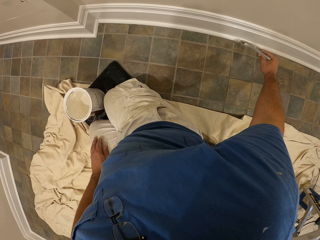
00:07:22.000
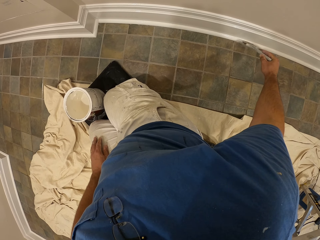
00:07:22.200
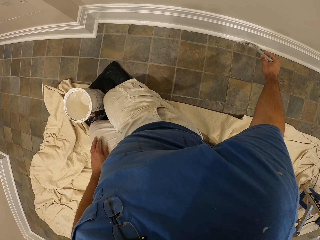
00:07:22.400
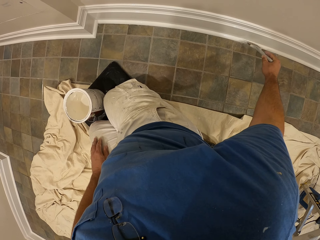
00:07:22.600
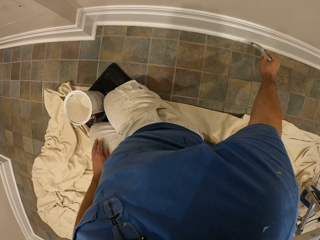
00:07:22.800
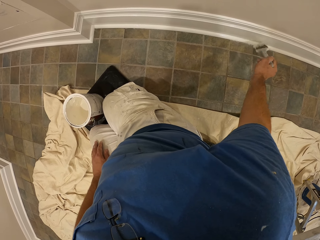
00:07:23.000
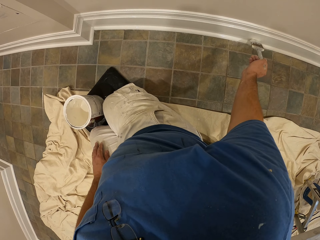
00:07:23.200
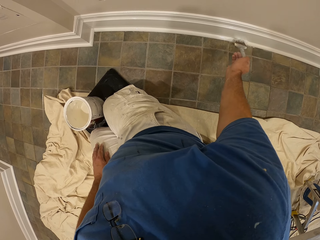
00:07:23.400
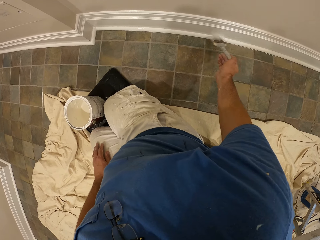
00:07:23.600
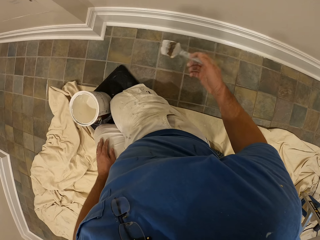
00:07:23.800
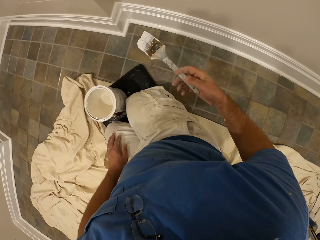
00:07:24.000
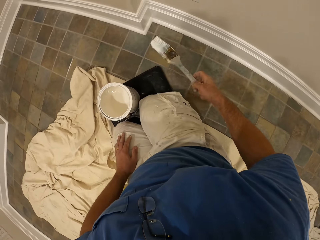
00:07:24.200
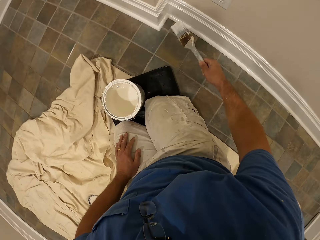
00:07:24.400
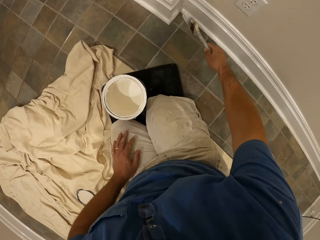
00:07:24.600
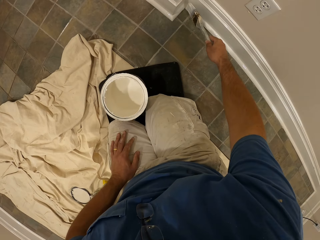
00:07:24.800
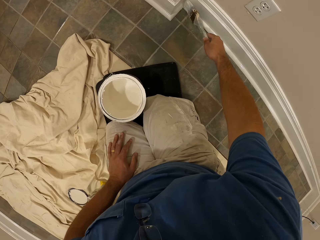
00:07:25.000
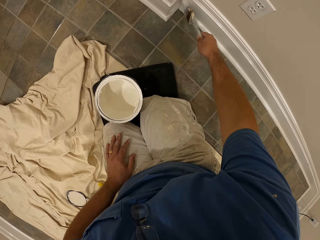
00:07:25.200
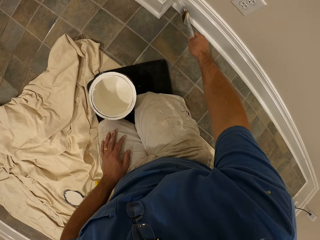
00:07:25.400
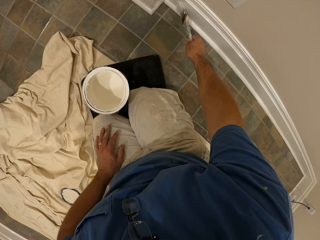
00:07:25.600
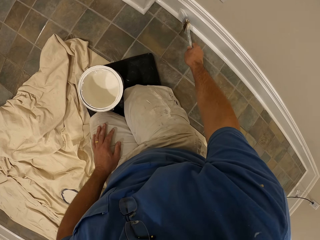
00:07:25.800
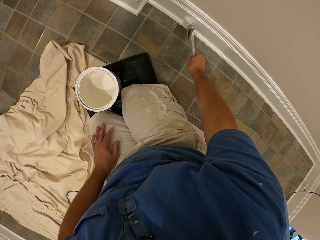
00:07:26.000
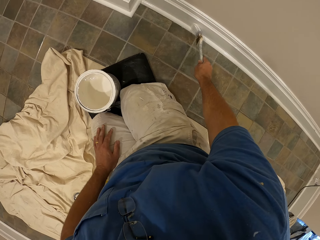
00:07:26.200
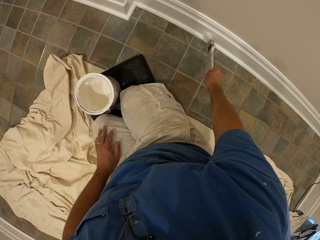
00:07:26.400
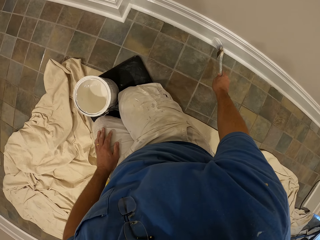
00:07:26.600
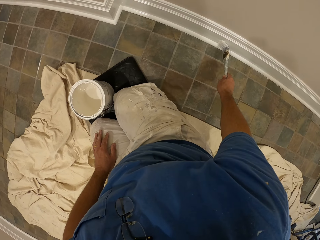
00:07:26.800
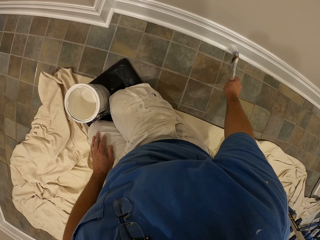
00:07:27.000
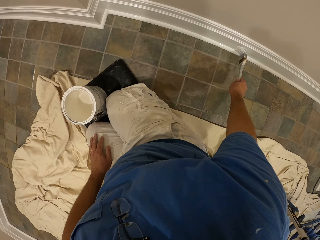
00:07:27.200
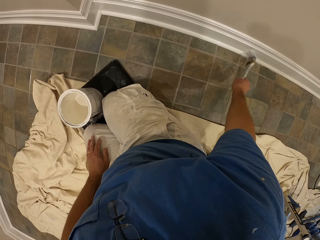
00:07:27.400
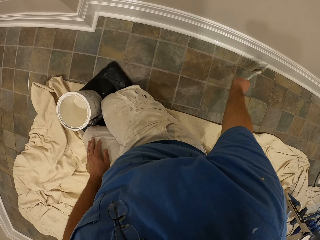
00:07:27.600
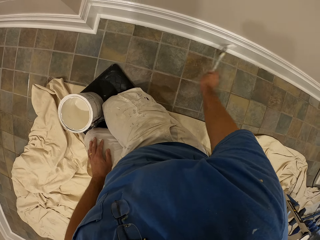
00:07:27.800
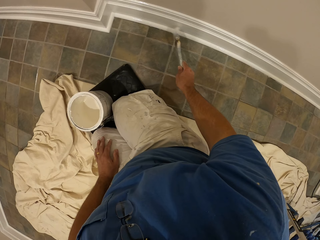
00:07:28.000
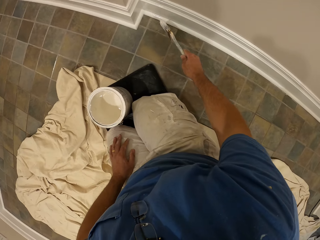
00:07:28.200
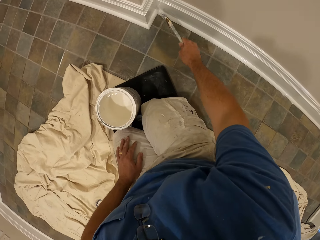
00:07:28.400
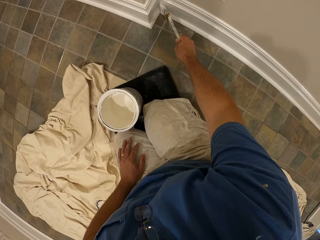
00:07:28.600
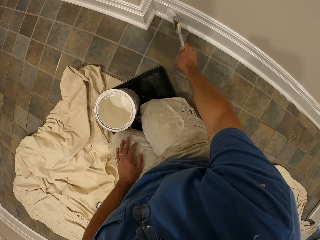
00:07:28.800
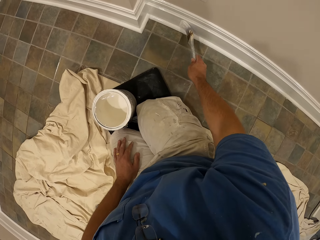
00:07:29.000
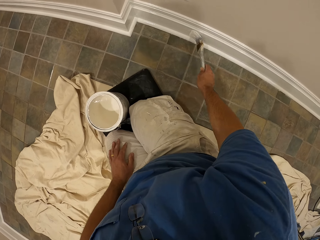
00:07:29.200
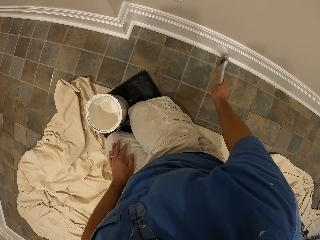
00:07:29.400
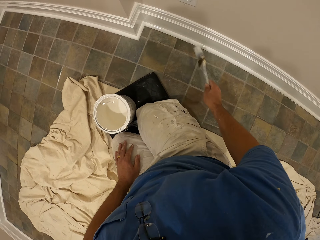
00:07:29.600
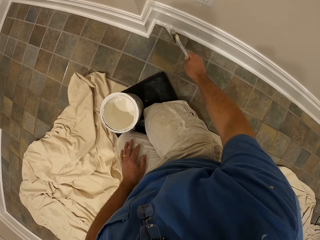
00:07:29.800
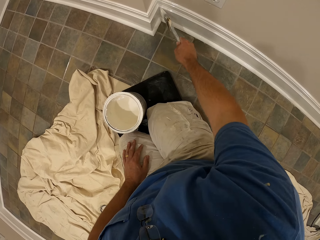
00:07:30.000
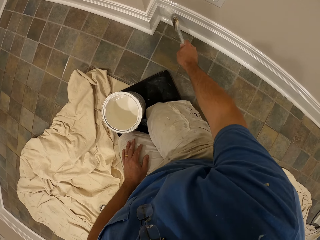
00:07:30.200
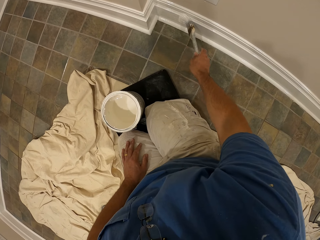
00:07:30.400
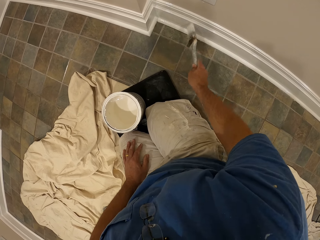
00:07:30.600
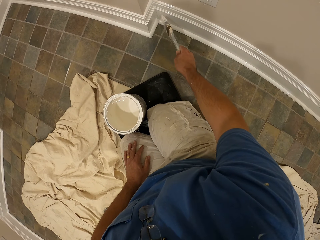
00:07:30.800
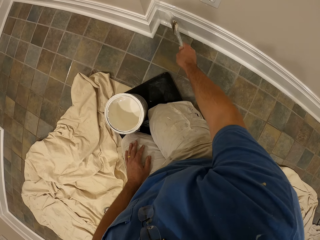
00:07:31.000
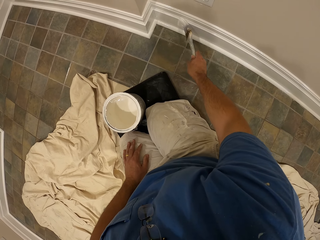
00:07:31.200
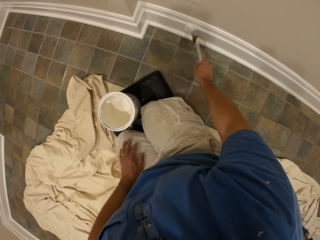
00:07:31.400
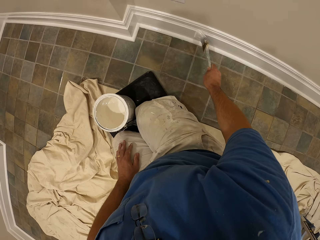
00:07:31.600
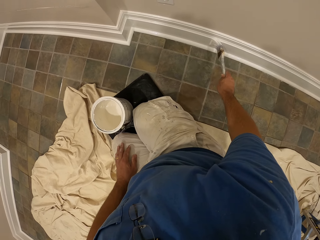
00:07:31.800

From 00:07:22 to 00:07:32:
The camera wearer removes the paint brush from the wall. They paint the wall with the paint brush.

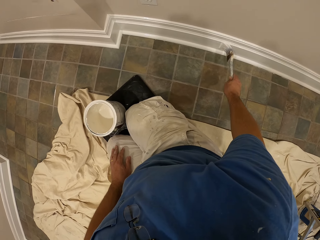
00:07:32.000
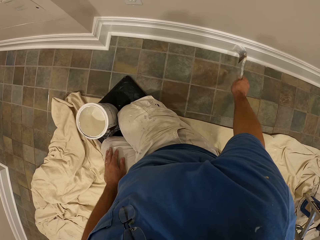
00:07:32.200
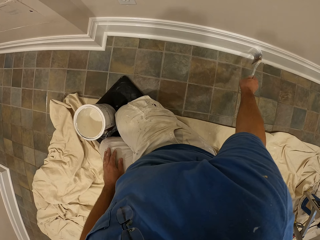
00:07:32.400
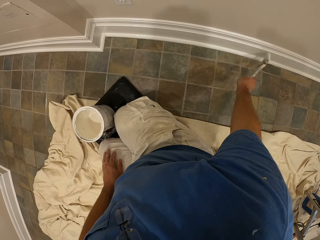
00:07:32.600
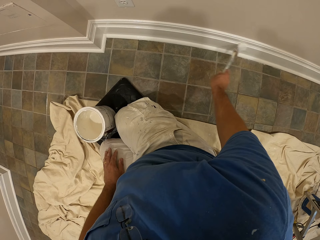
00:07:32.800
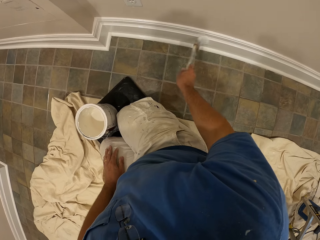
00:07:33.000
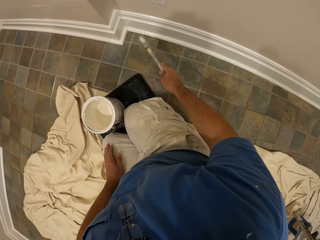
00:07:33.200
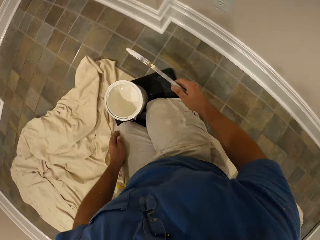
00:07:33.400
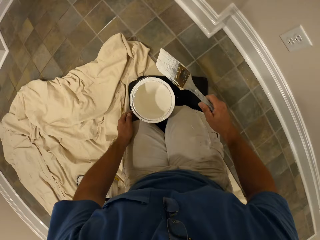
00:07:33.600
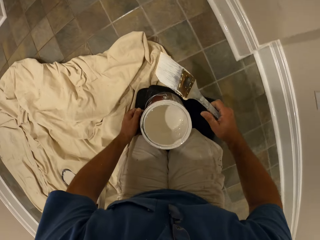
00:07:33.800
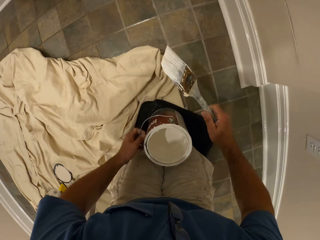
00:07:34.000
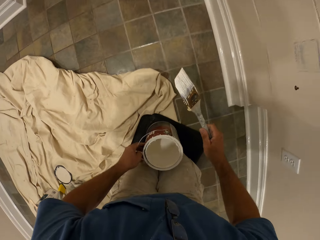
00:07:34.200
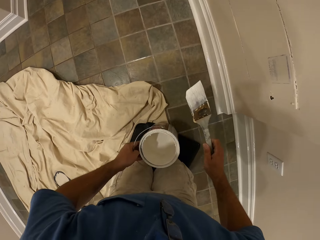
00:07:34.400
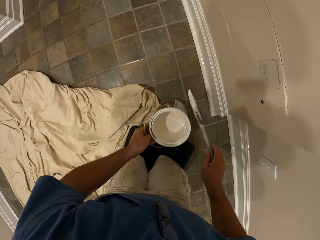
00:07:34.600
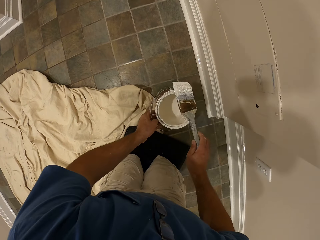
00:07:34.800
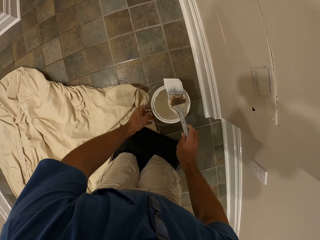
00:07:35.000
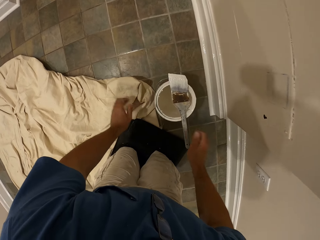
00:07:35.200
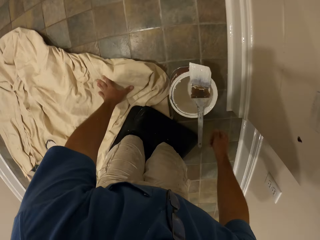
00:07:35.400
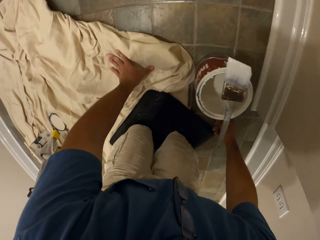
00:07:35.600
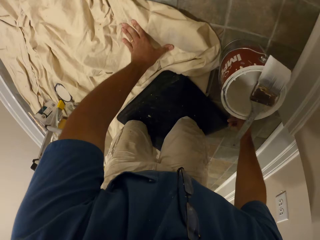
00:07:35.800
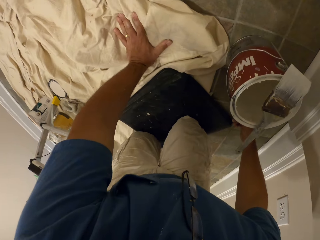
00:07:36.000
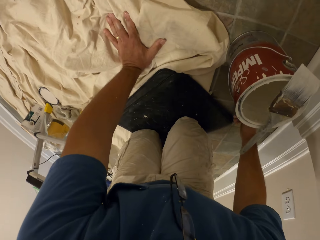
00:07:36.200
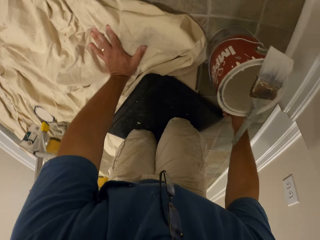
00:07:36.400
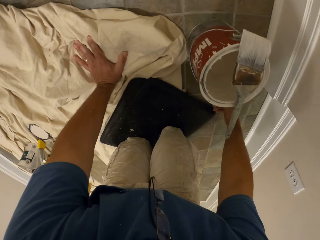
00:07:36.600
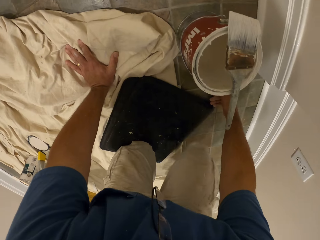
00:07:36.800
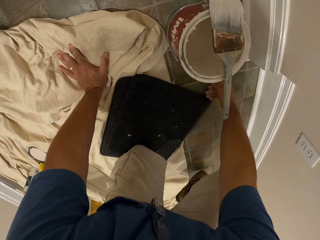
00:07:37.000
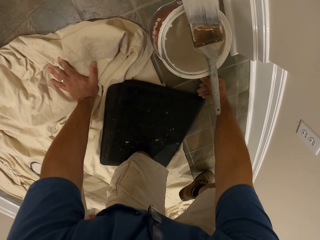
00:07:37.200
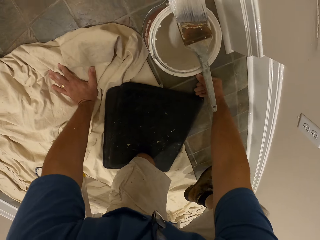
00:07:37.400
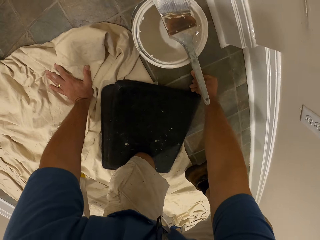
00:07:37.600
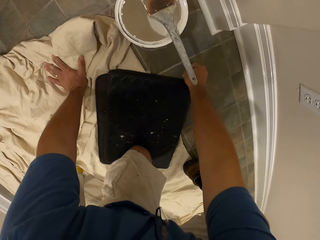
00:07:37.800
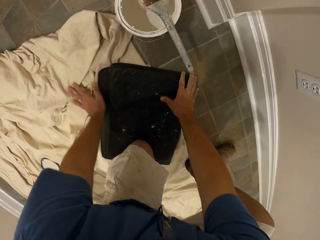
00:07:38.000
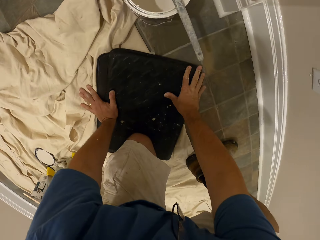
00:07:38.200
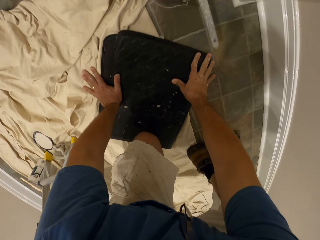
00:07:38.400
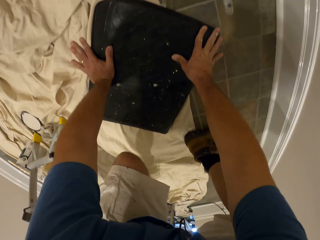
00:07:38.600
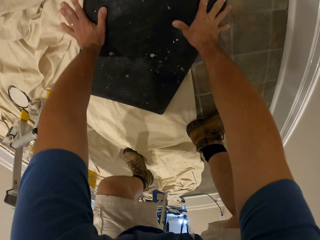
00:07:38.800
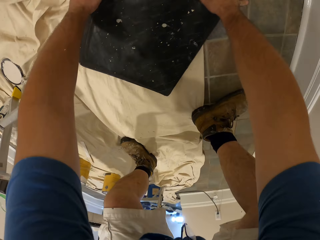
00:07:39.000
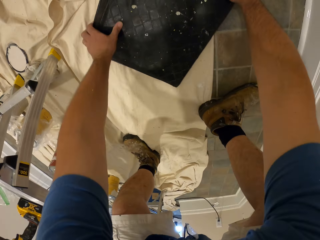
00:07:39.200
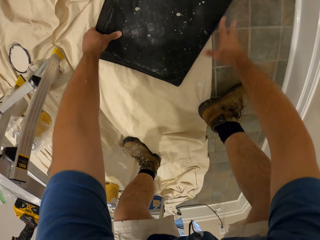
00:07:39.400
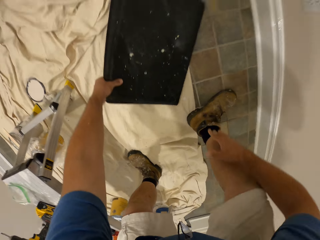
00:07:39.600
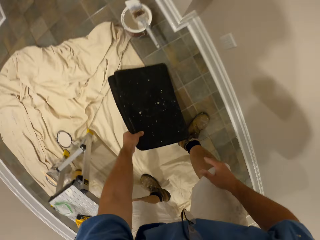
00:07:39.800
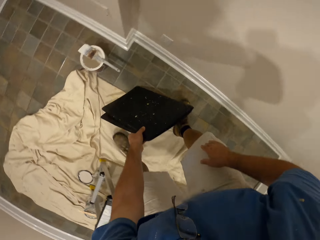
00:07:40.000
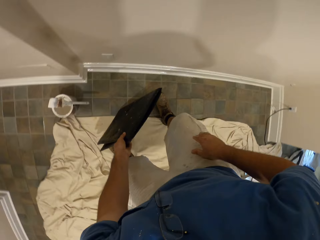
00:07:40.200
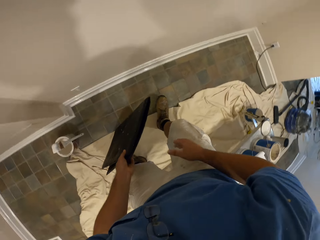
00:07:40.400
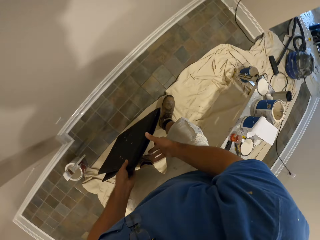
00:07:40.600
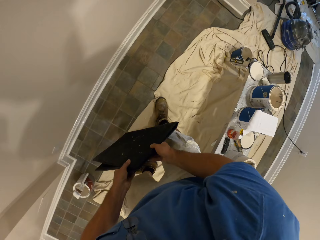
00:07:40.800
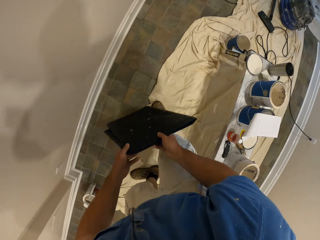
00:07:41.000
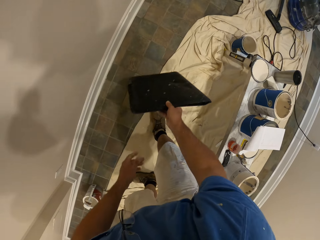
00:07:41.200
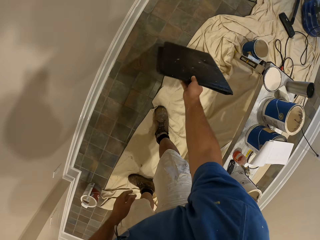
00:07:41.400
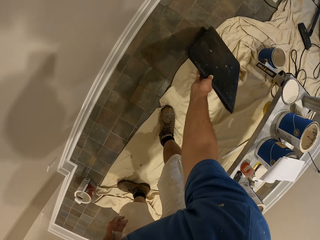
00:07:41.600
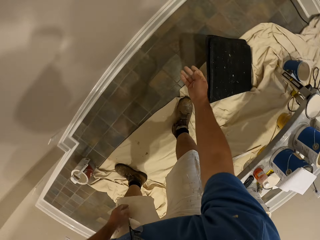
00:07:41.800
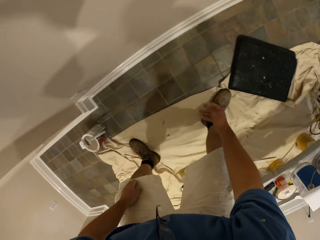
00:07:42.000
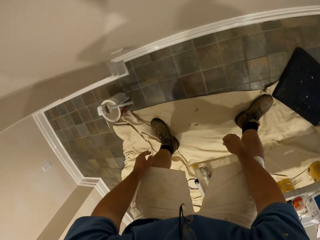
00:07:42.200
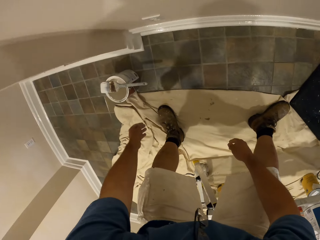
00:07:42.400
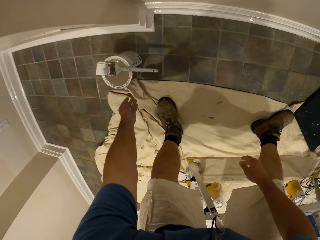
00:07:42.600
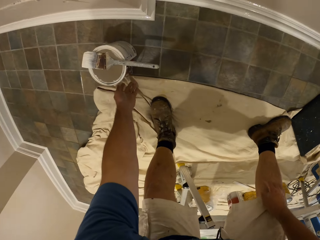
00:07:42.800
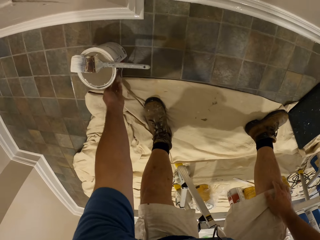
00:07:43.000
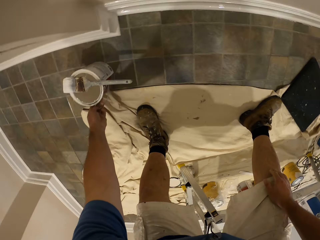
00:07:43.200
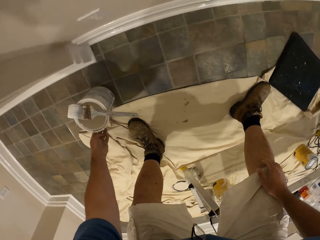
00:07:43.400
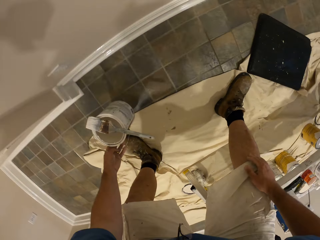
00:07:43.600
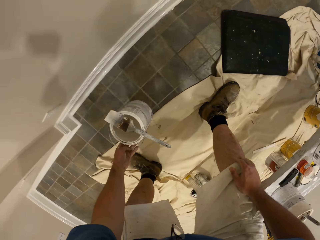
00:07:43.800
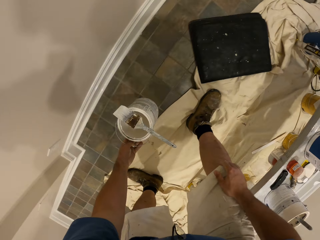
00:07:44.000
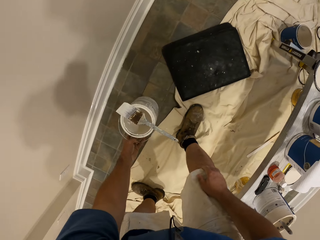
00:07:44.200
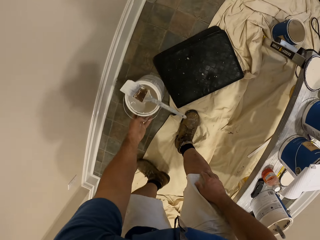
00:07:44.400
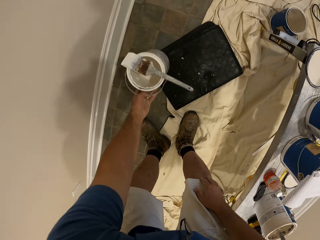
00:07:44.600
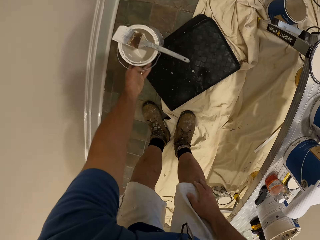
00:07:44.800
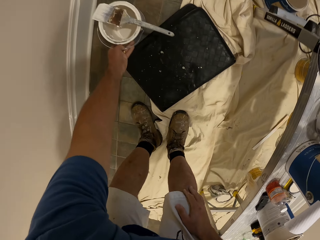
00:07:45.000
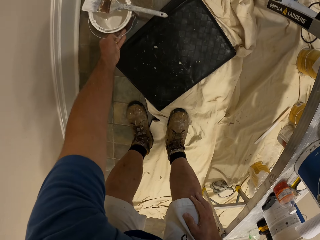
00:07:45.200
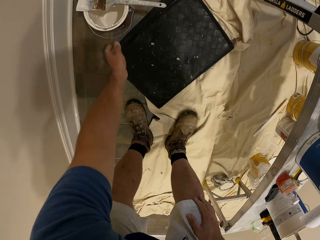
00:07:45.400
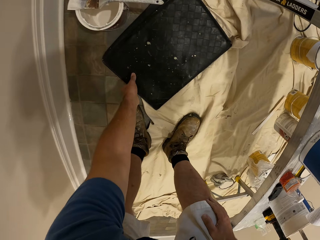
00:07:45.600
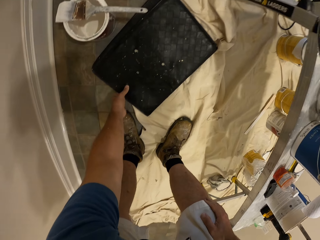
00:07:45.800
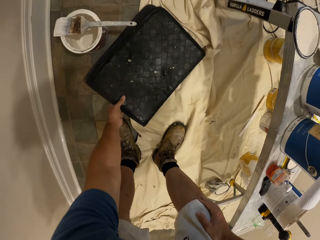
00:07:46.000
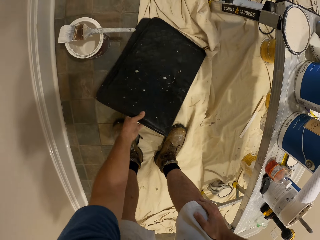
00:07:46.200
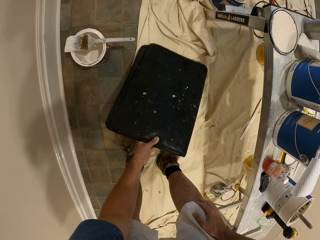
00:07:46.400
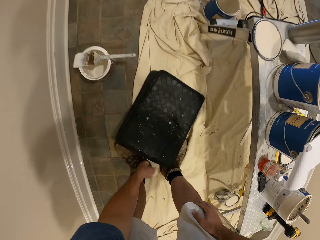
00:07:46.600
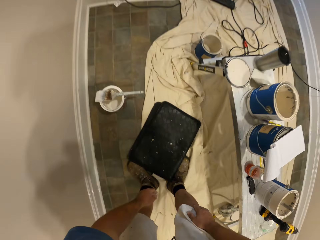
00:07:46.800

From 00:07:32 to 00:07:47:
The camera wearer removes the paint brush from the wall. He carries the paint container from the kneel pad with his left hand. He drops the paint container on the floor and puts the paint brush on the paint container. He stands up. He carries the kneel pad from the floor with his left hand. He passes the kneel pad from his left hand to his right hand. He drops the kneel pad on the floor with his right hand. He bends down. He carries the paint container with the paint brush on it with his left hand. He moves his left leg. He drops the paint container with the paint brush on the floor. He moves the kneel pad with his left hand.
